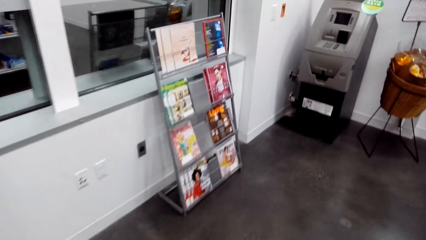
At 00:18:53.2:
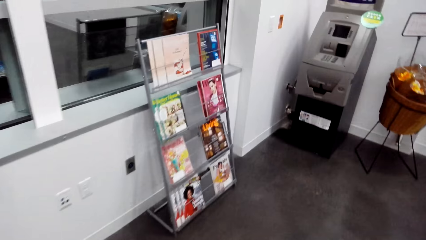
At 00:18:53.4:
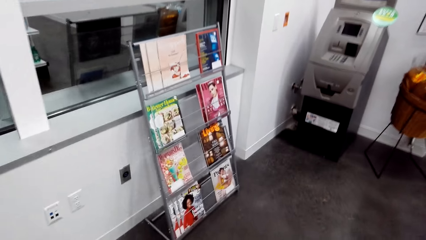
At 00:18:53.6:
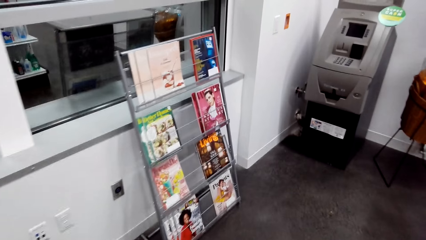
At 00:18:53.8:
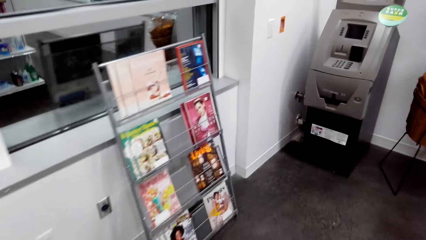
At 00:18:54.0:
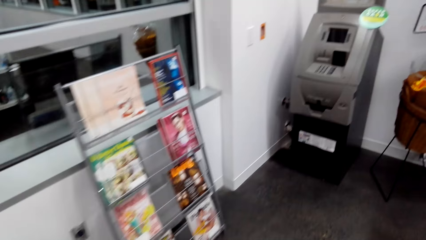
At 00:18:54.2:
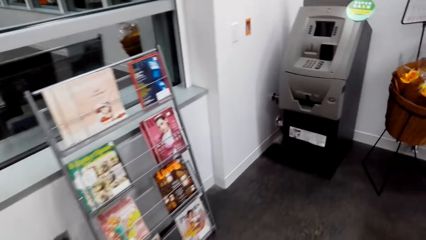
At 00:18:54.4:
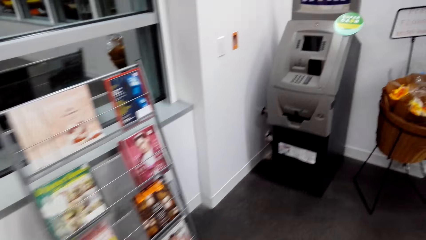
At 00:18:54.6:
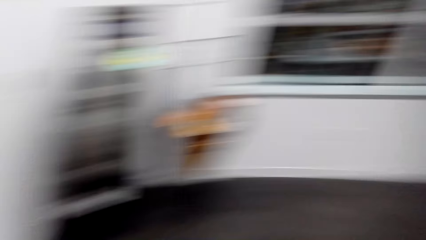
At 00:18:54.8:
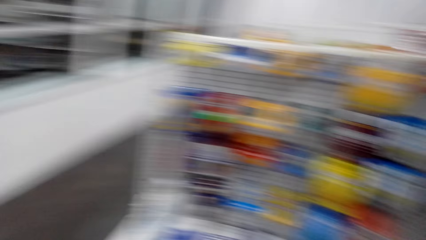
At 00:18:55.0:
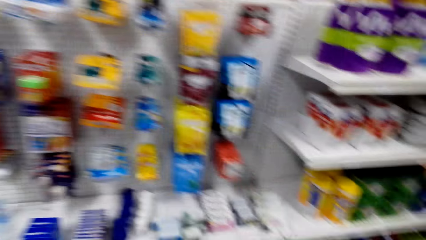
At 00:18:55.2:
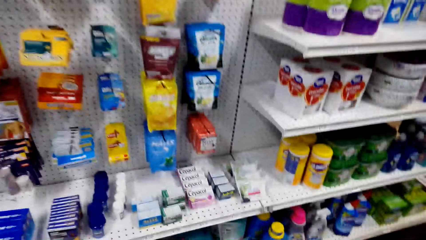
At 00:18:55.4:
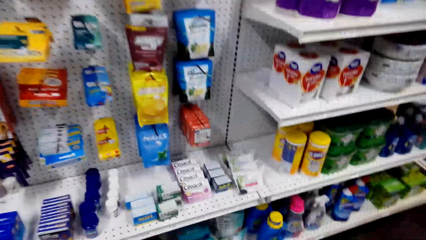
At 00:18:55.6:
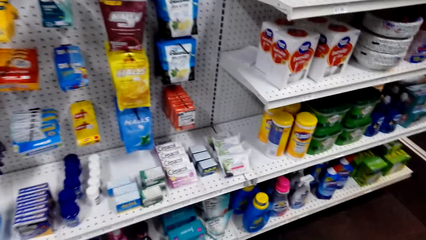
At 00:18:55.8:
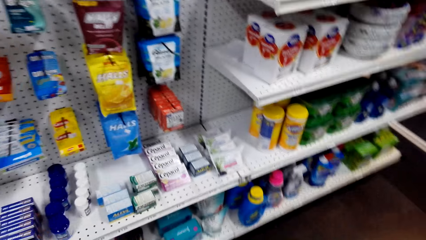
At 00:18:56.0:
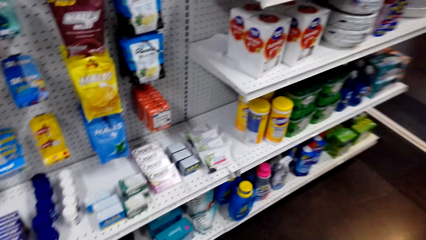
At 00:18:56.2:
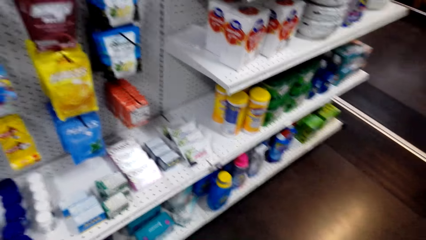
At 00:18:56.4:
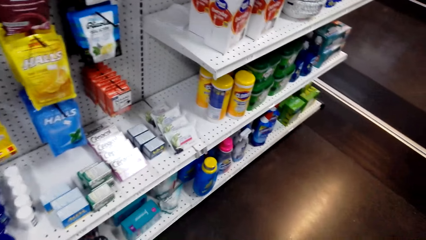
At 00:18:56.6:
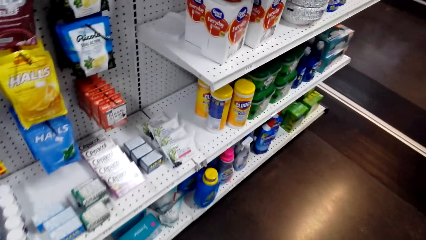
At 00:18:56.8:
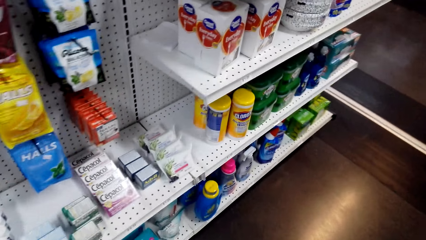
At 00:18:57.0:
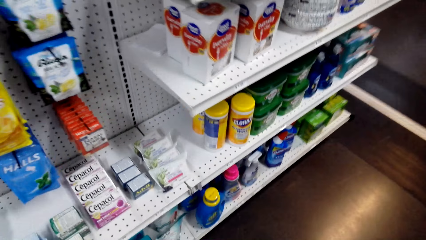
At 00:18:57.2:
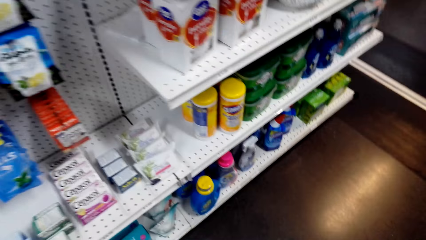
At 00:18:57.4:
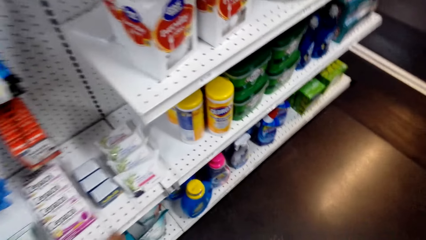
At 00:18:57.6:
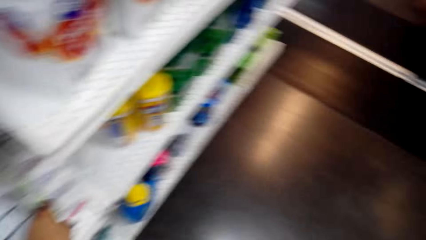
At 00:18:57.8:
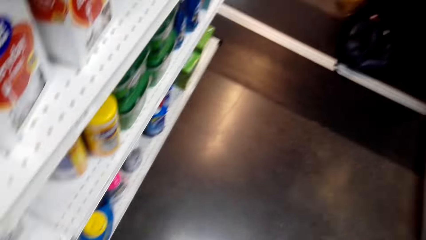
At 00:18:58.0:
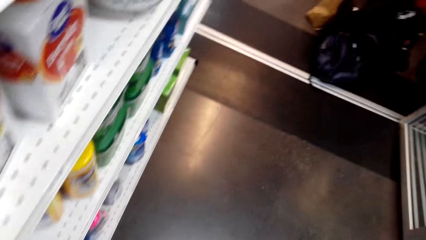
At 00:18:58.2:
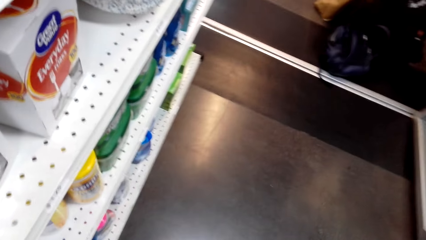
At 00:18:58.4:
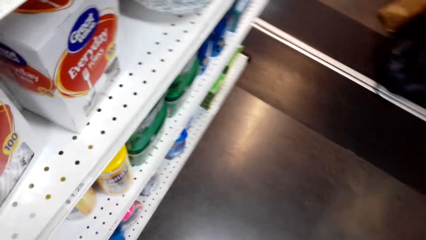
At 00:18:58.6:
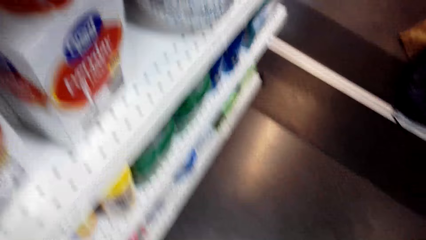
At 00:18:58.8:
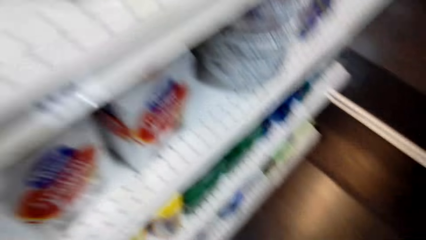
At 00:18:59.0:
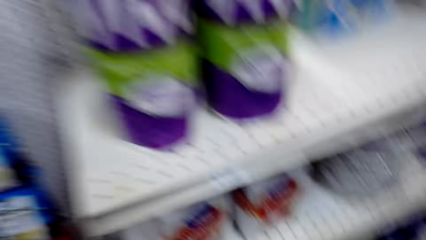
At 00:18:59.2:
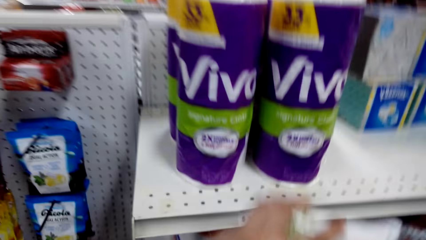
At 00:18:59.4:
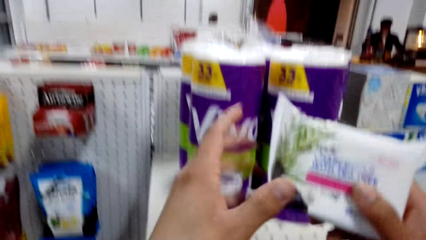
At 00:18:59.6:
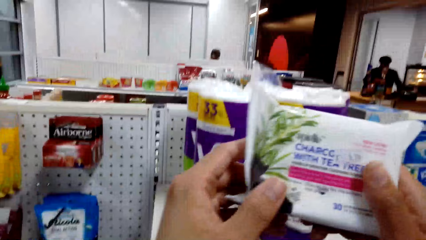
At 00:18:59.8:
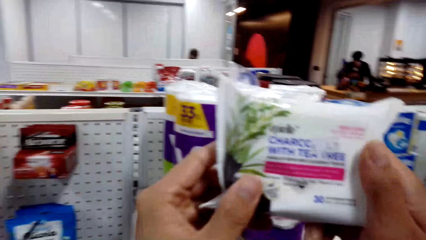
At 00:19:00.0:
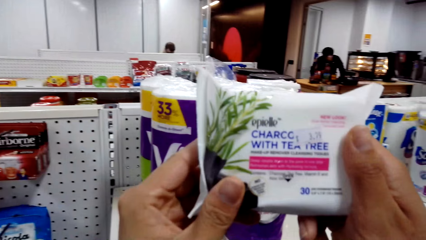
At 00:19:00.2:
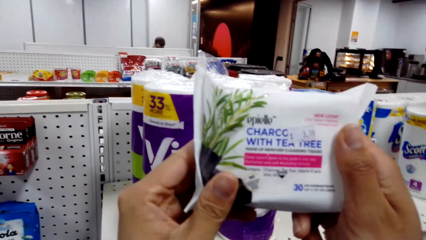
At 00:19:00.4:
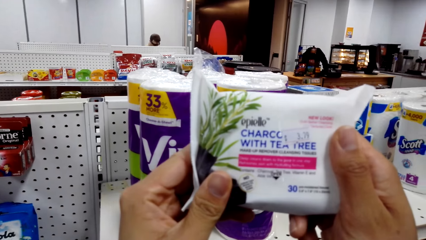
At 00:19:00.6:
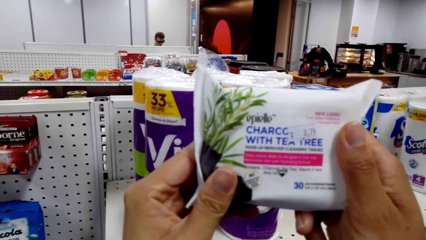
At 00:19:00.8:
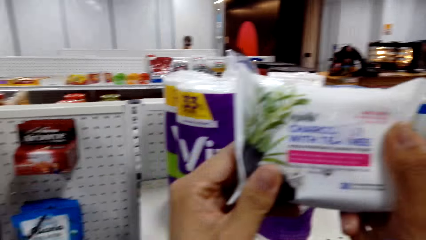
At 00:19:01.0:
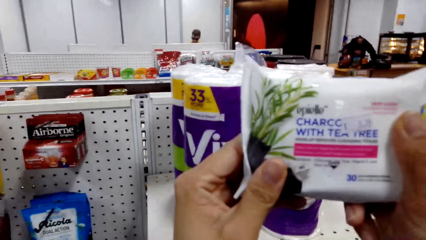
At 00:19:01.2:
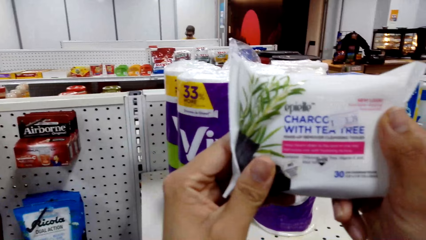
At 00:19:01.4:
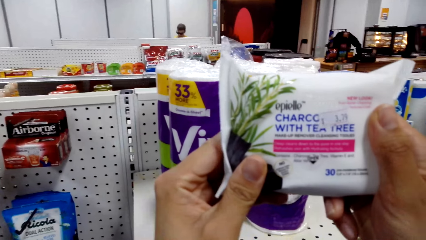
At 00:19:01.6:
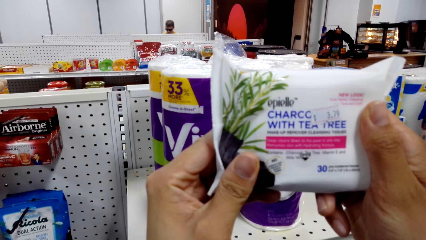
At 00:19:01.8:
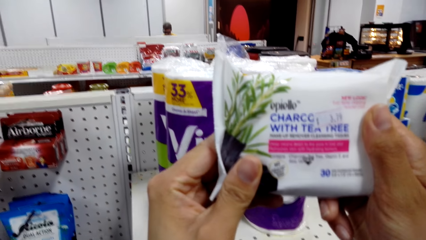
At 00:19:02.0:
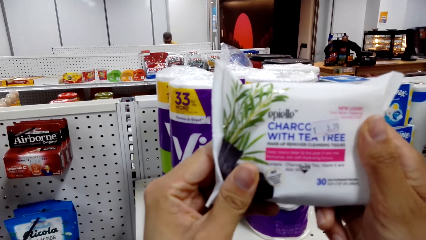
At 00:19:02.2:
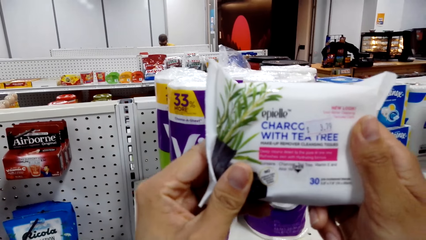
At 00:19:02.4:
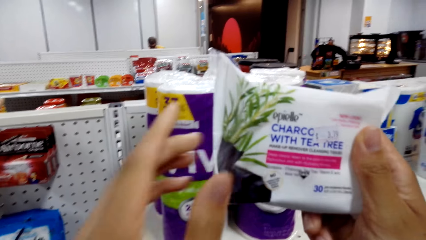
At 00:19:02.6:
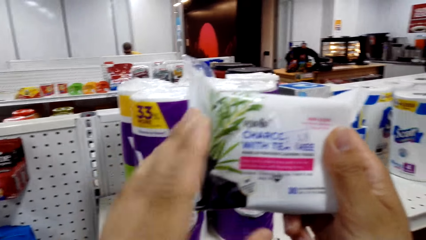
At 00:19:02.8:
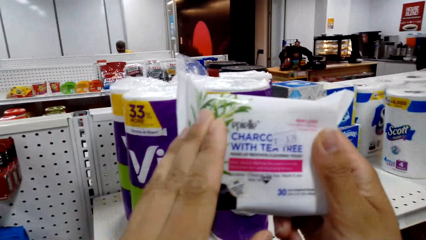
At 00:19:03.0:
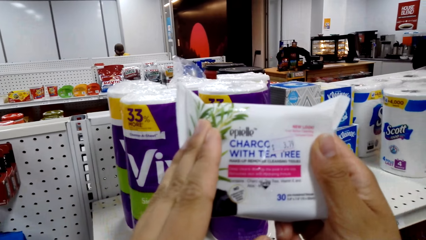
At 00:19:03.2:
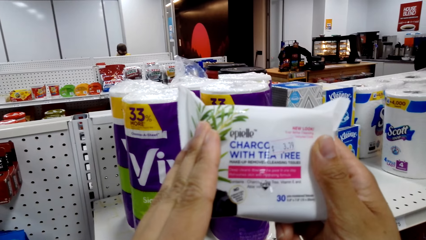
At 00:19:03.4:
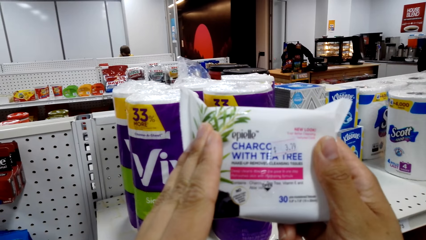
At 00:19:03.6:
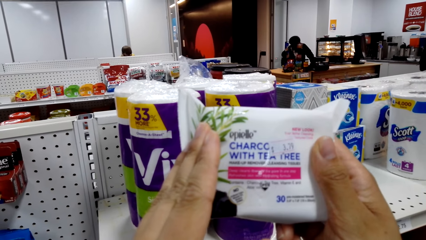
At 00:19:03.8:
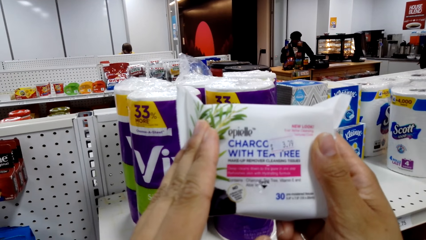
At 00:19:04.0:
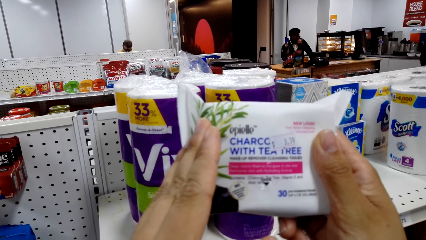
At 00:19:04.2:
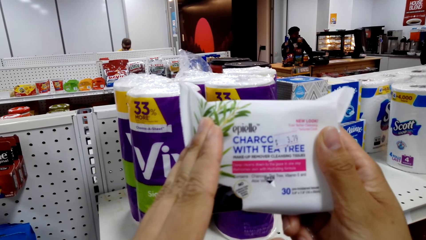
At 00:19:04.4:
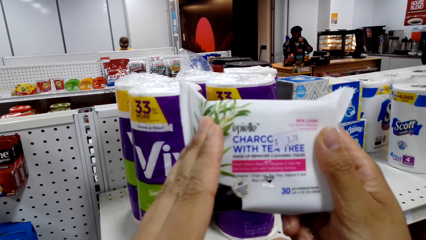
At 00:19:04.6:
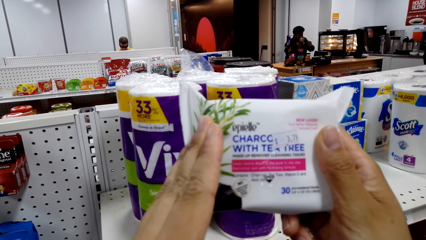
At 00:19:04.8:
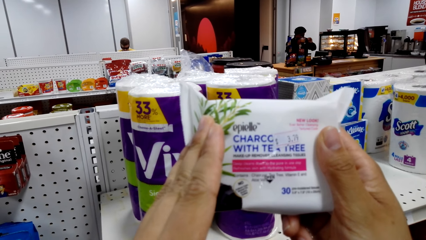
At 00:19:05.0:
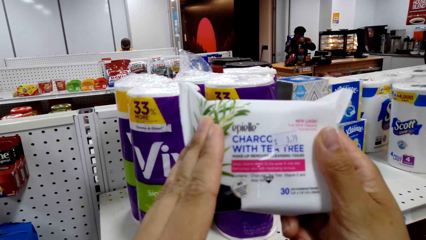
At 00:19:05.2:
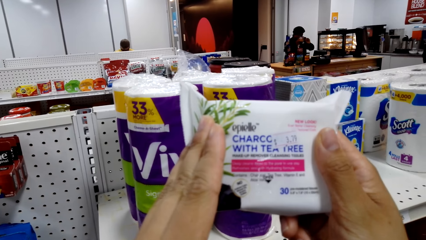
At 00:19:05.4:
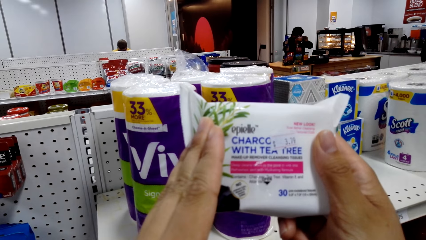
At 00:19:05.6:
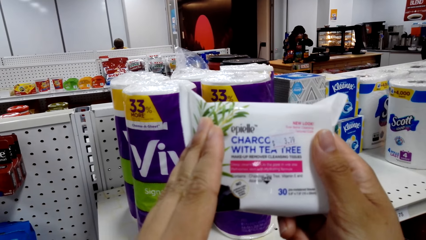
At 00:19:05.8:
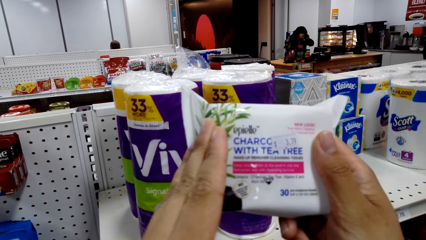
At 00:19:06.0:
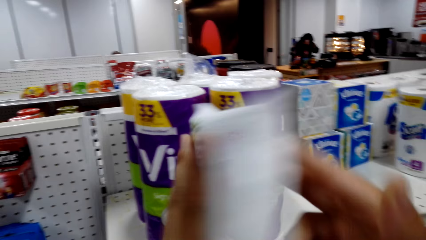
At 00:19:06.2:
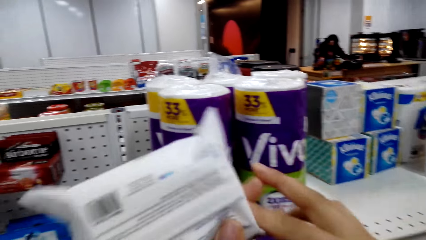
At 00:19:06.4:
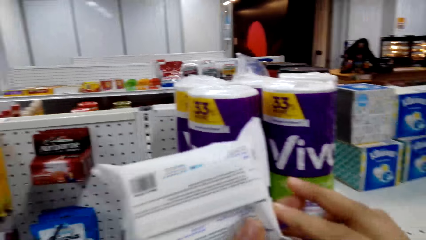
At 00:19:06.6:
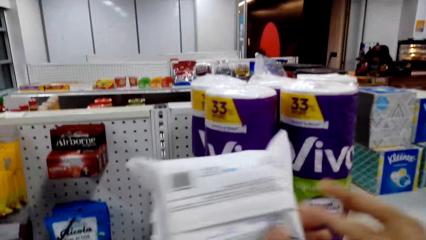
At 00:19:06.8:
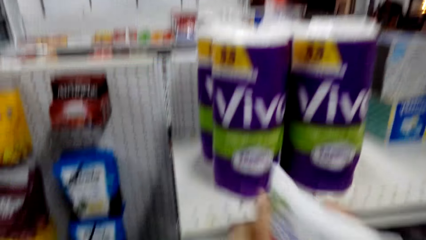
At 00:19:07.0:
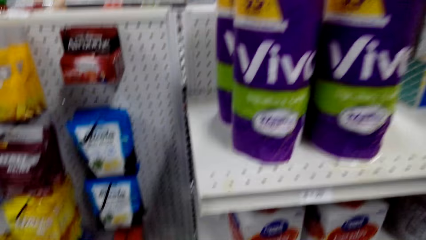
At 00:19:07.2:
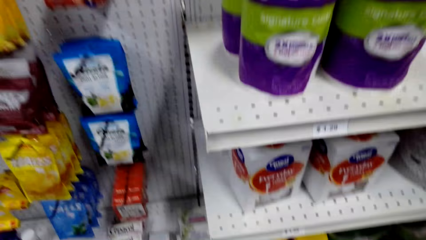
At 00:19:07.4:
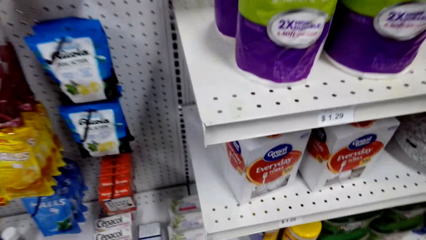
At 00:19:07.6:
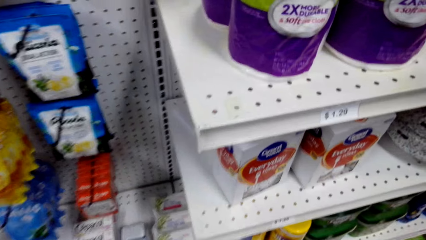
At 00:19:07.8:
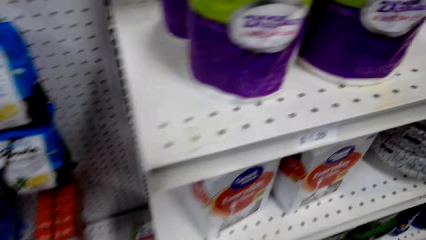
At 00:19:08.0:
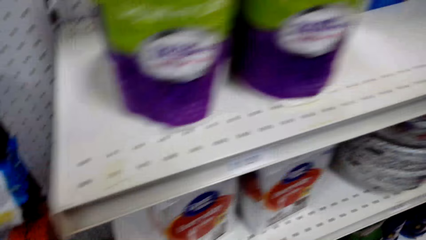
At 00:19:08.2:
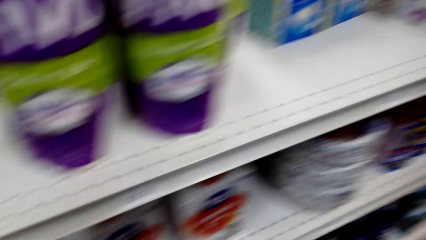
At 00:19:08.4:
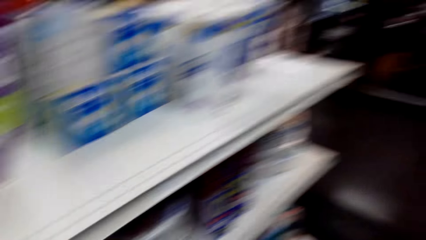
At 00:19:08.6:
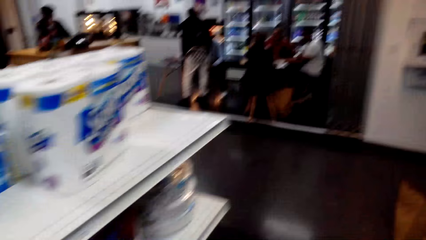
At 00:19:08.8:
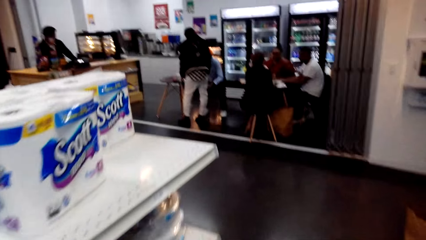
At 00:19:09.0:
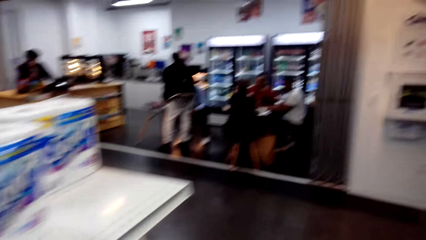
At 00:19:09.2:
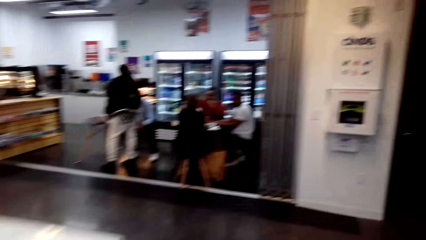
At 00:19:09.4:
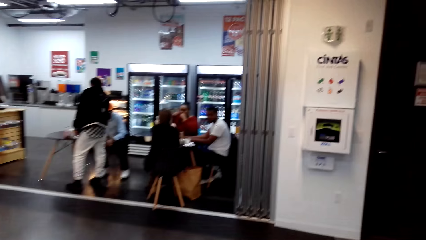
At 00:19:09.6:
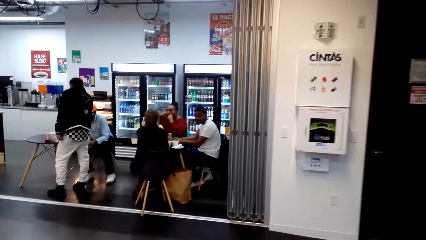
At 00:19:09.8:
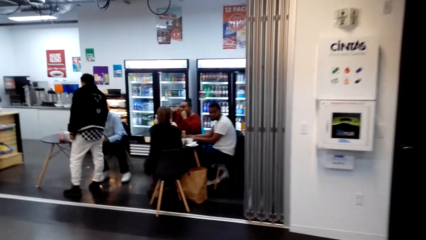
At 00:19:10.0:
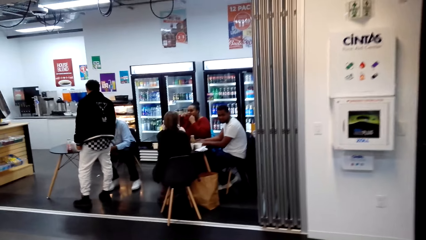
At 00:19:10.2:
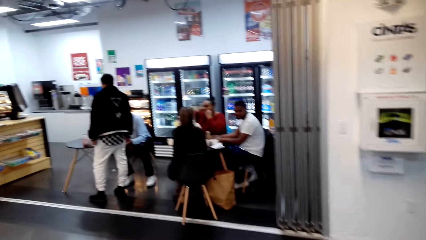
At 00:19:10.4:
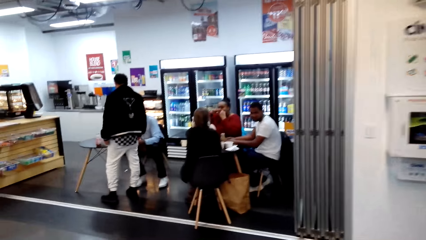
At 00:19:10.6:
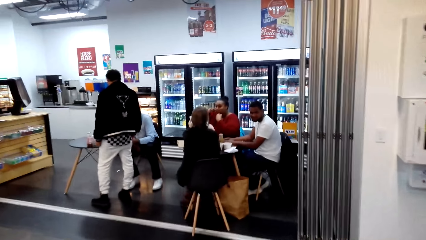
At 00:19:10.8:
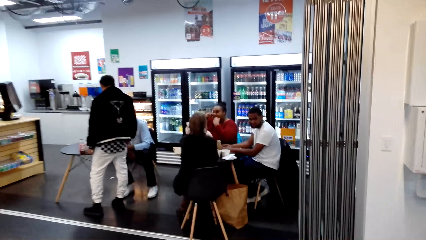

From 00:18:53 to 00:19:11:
The camera wearer looks at the toiletry shelf. They look around. They look at a pack of something. They pick up wet wipes. They read the content on the wipes. They look around. They put the wipes in the shopping basket. A woman sits on a chair. Another woman sits on a chair. The camera wearer moves around the shop.
